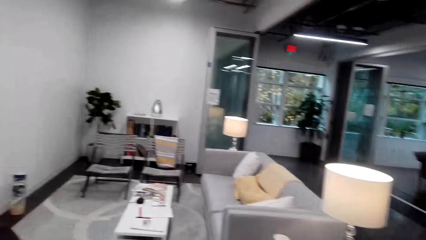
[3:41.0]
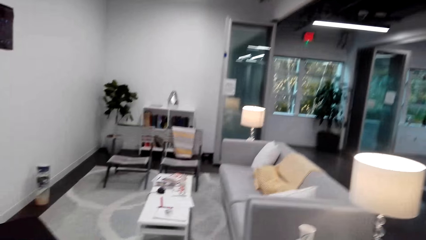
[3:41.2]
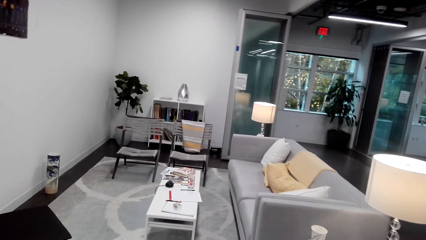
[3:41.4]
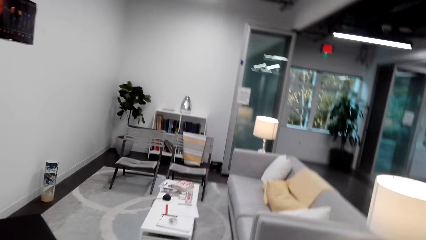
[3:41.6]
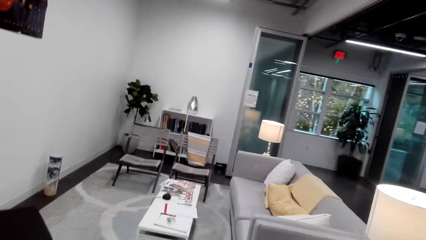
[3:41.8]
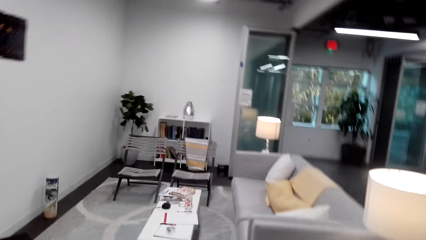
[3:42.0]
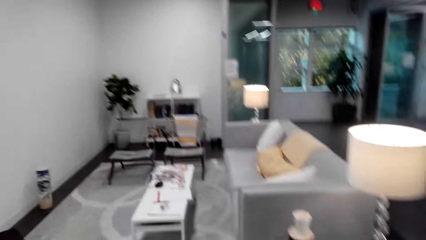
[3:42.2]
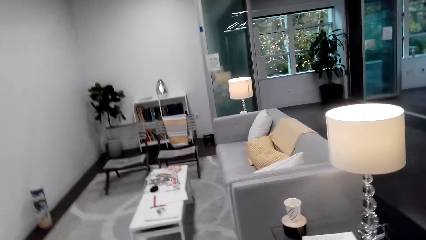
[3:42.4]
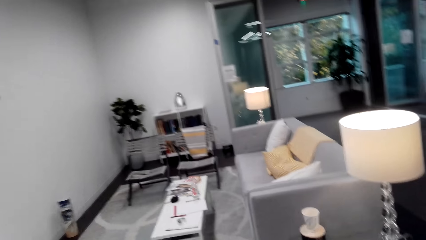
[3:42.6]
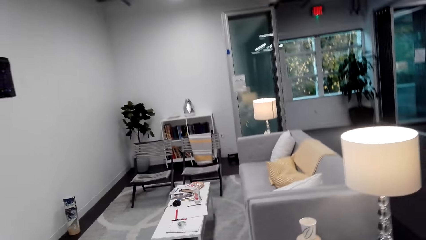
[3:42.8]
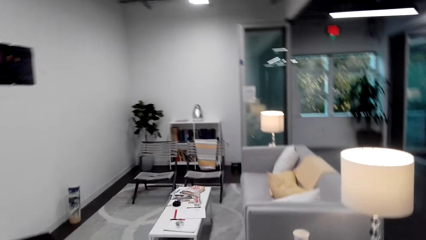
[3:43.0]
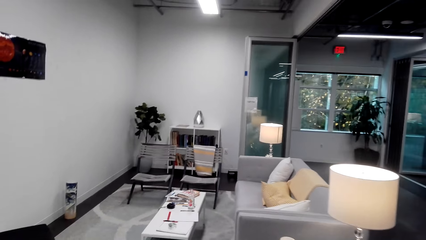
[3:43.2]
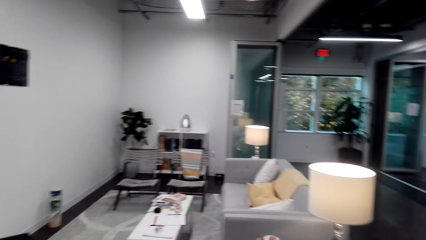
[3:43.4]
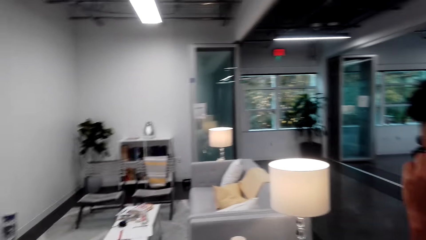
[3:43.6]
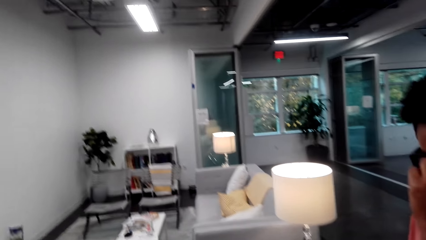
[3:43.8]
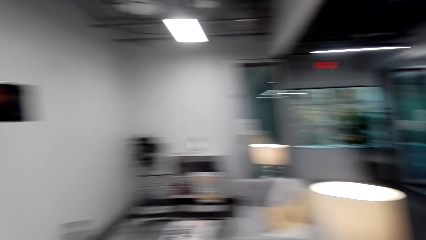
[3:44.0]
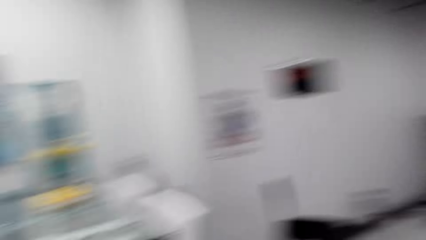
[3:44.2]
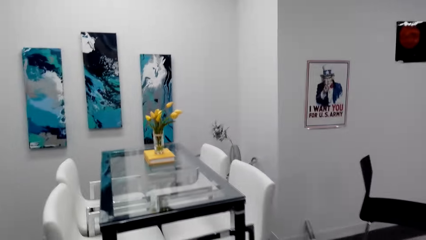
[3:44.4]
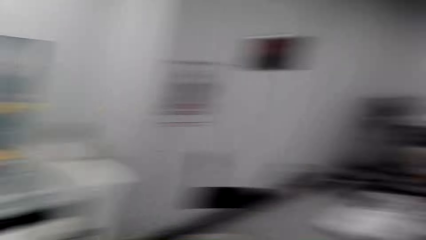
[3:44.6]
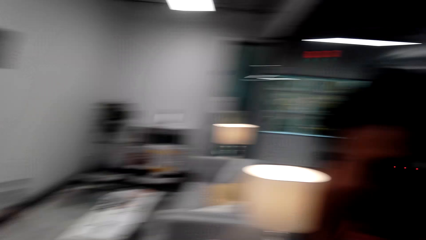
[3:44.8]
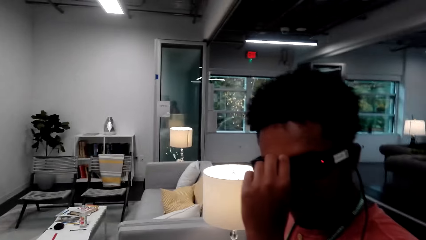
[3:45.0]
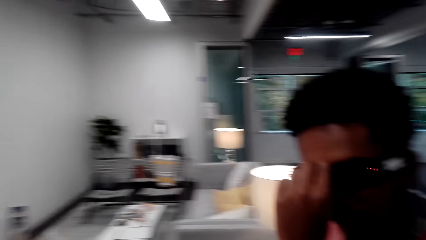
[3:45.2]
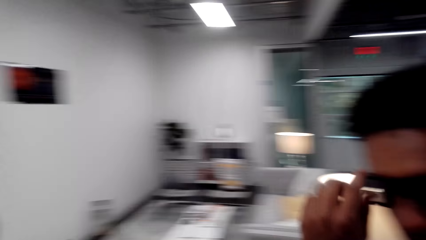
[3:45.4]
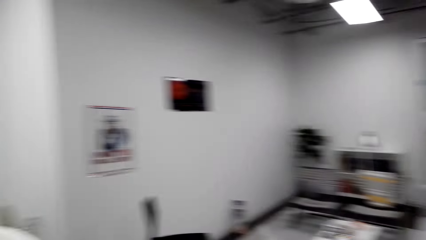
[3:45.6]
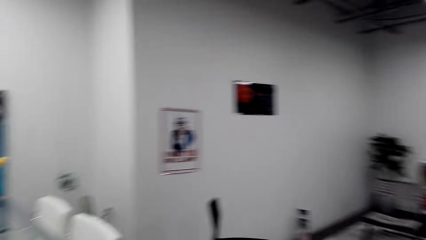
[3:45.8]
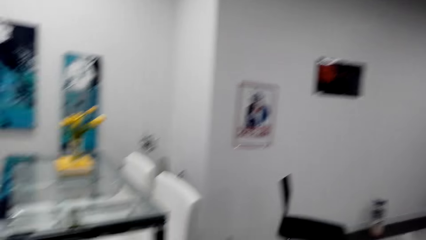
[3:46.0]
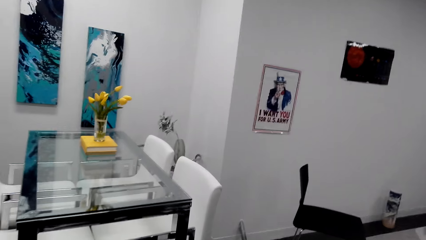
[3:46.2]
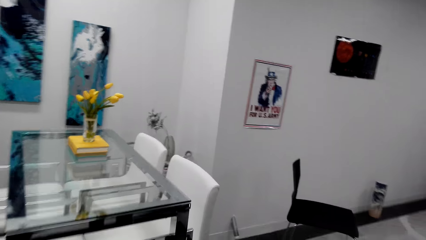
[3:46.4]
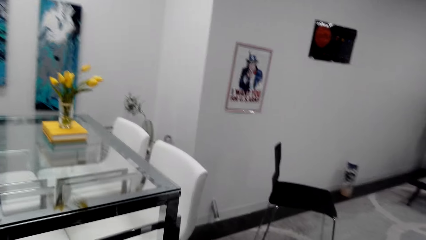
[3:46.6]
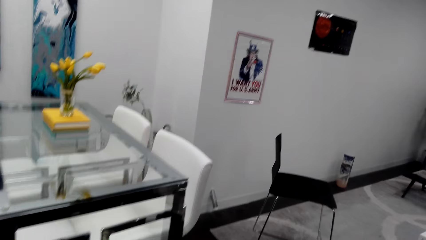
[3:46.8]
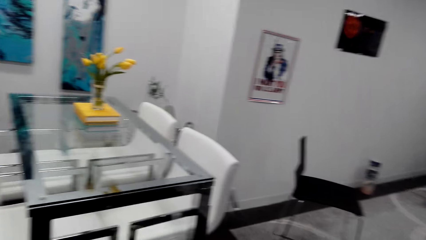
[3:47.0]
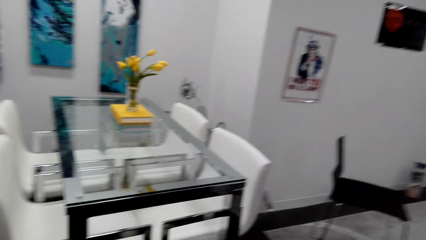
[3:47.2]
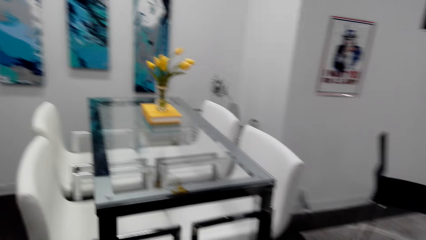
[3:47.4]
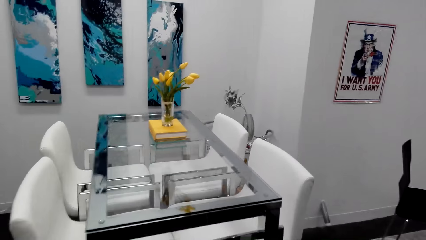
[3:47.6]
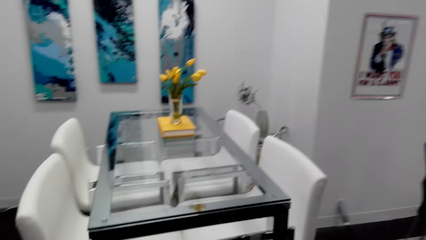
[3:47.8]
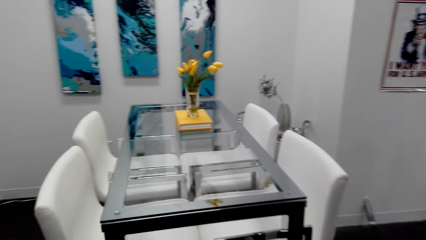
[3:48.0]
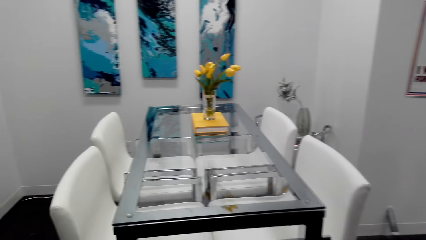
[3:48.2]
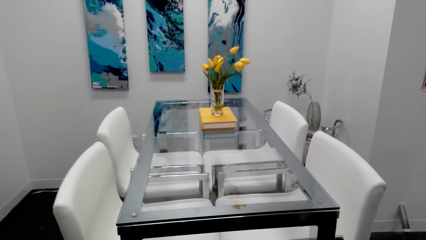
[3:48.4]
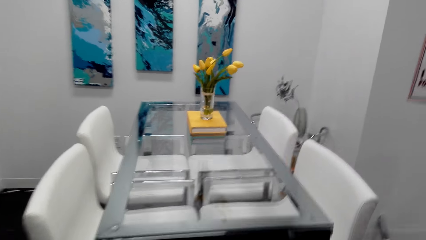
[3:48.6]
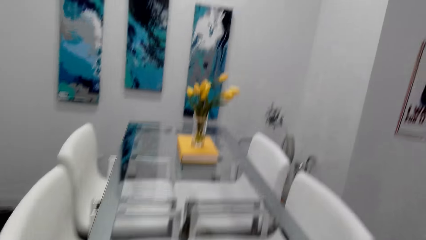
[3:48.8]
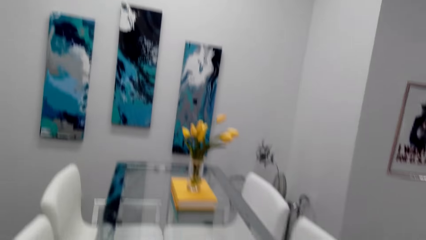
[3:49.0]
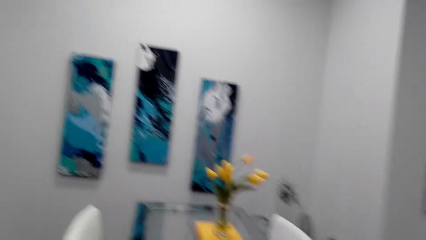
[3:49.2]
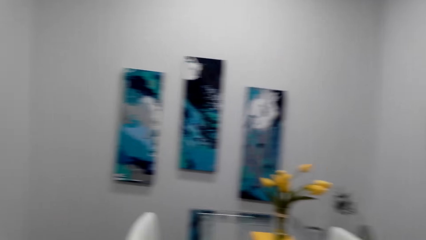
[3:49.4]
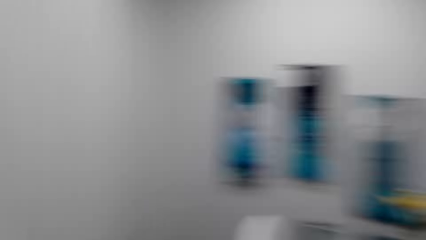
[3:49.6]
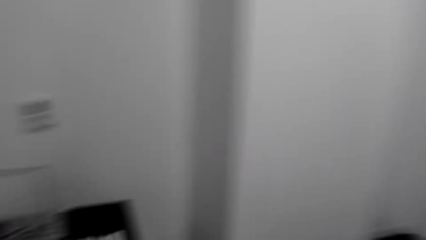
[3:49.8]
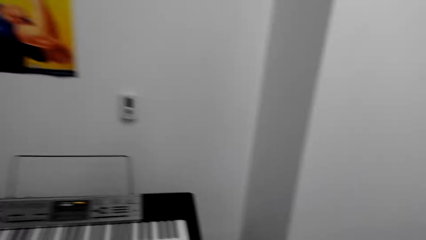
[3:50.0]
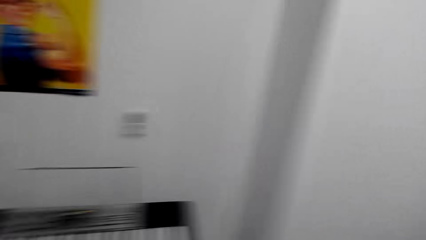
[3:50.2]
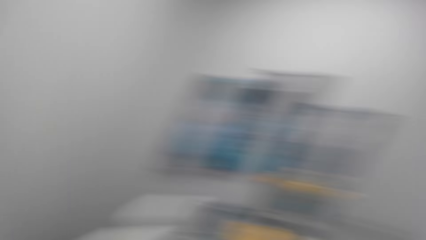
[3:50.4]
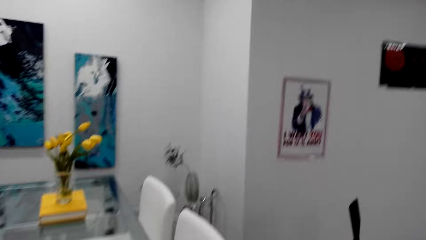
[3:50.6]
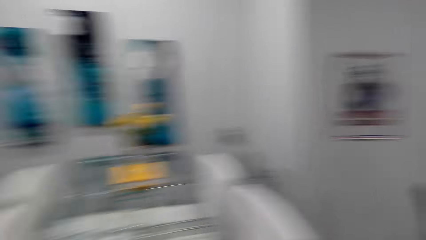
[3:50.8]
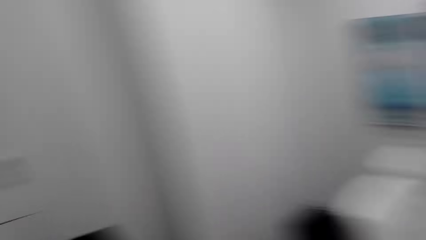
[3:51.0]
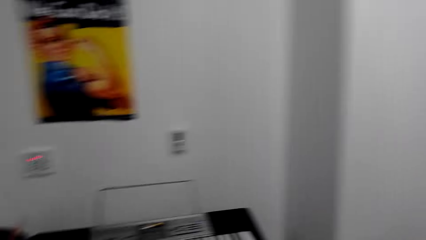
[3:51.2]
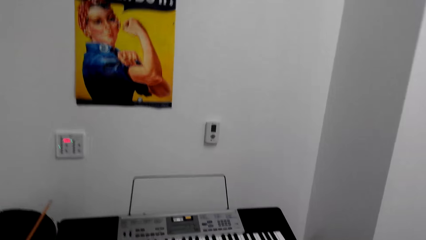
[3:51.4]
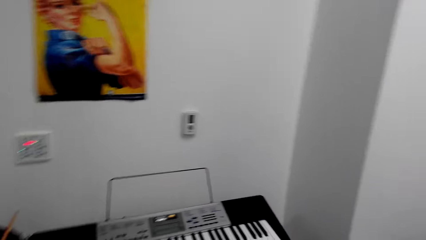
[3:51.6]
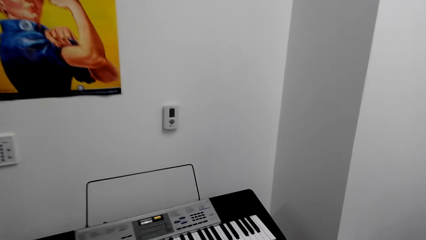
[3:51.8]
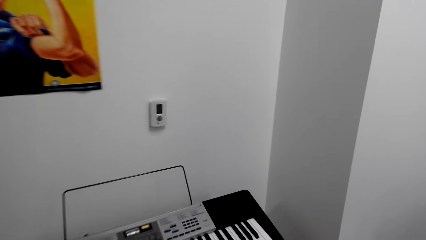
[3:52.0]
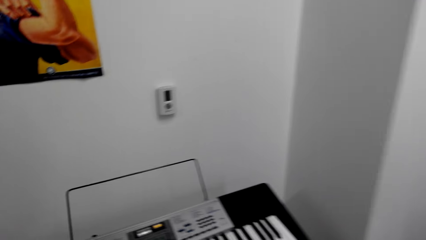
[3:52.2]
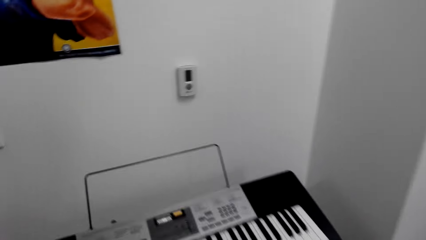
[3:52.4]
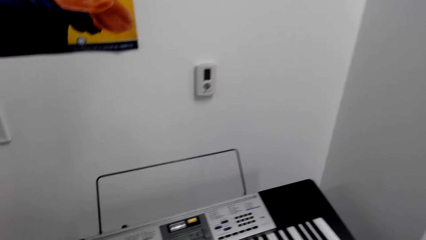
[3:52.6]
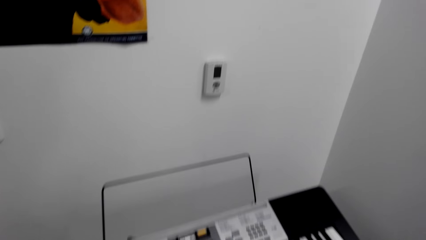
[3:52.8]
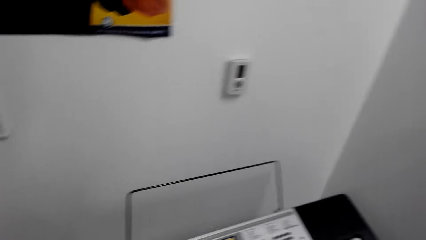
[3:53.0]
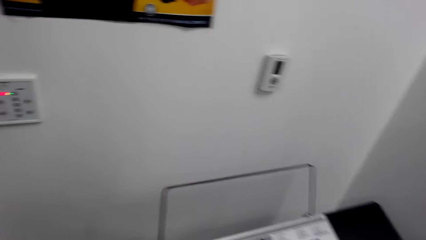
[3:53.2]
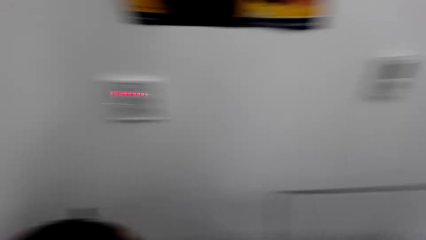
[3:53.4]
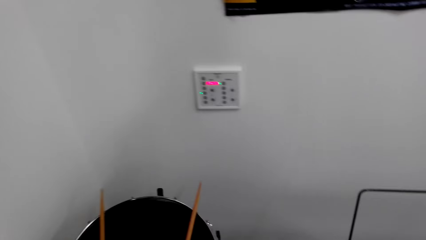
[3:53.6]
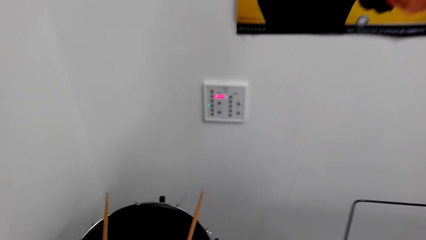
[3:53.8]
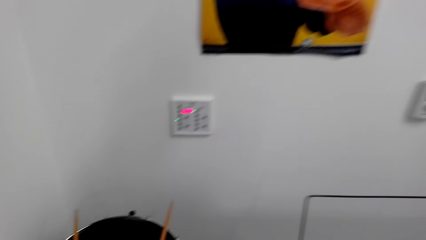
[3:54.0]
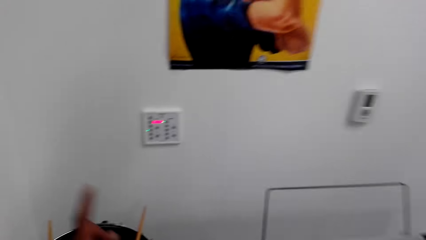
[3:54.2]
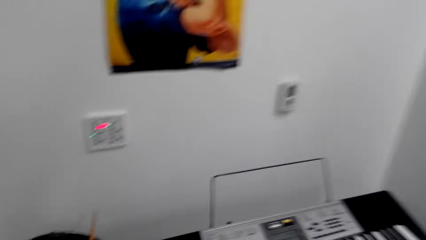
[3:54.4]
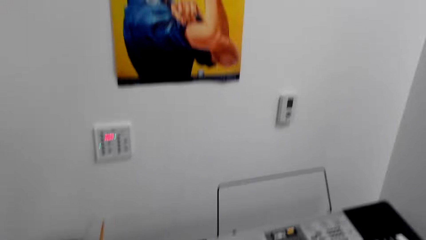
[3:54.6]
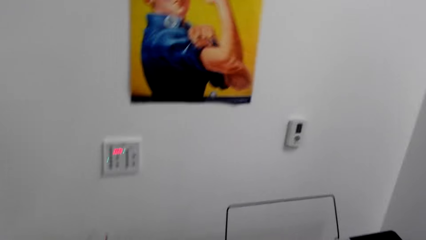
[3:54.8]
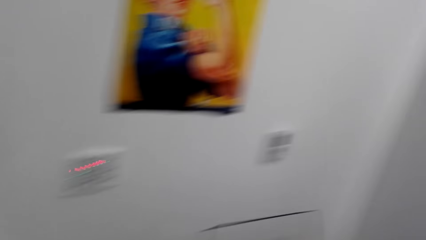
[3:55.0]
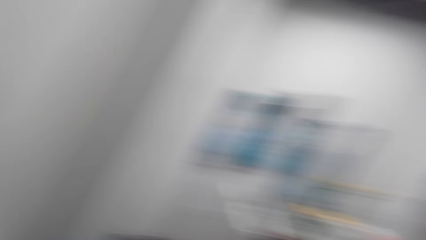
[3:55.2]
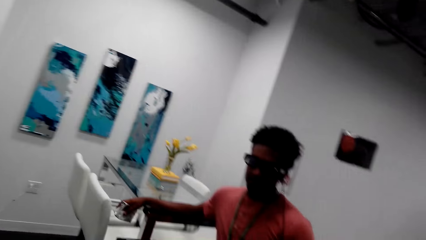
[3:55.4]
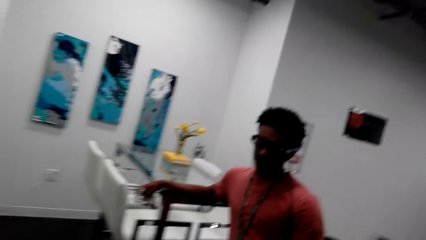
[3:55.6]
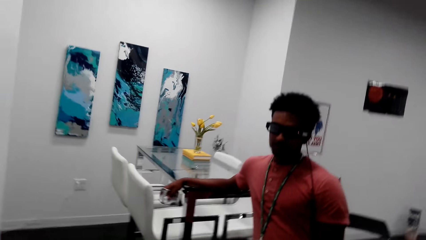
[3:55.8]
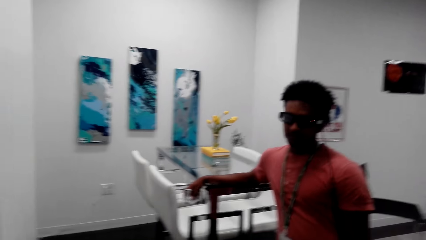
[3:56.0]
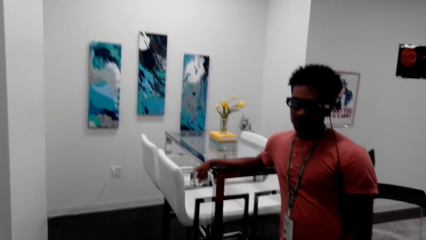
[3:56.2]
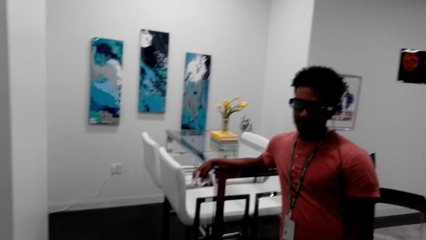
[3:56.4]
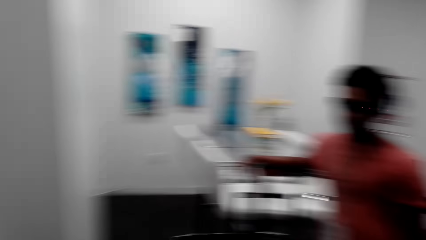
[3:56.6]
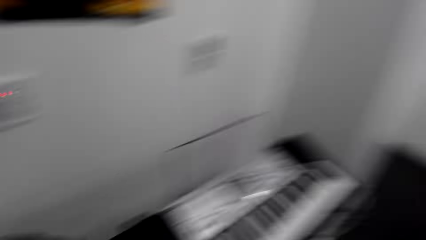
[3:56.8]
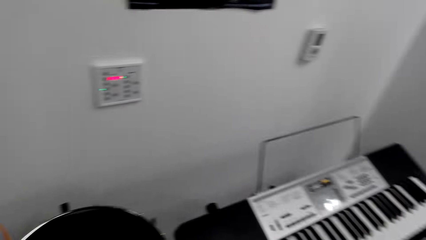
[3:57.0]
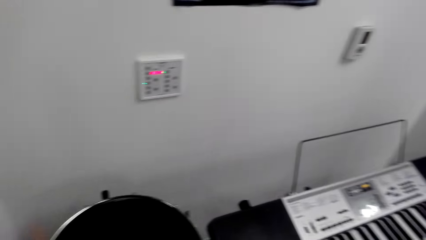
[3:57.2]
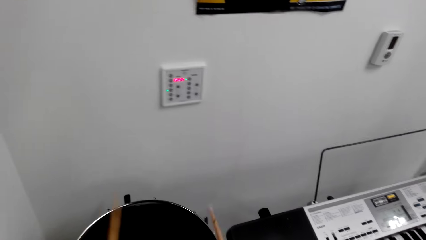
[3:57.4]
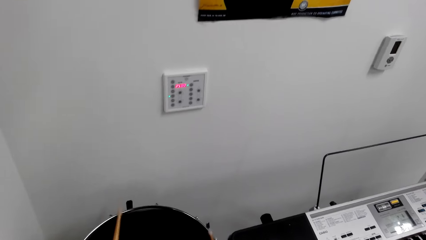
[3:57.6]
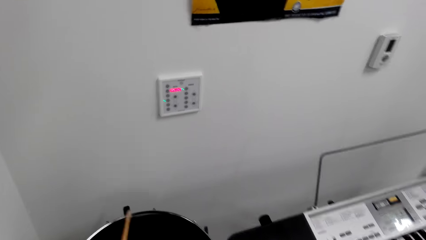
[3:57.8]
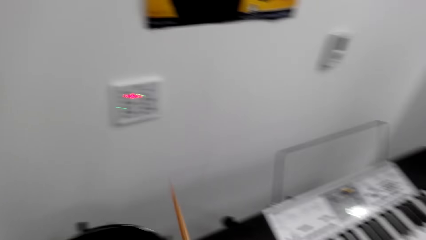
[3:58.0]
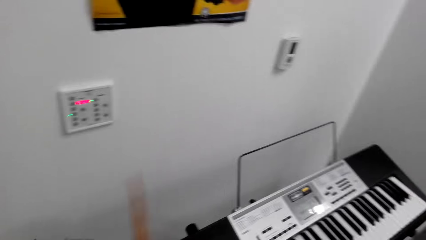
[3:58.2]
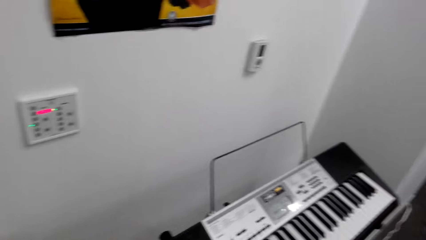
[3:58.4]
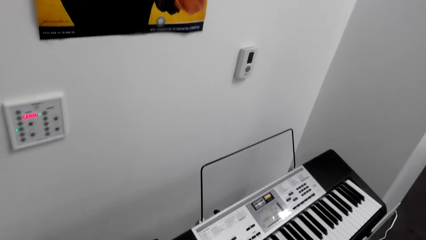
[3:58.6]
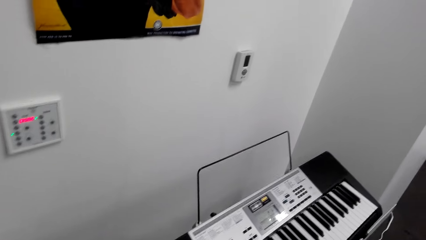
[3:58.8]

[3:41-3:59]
The camera wearer turns around the room. They look at the piano and dialogue to a person. They look at the person.
